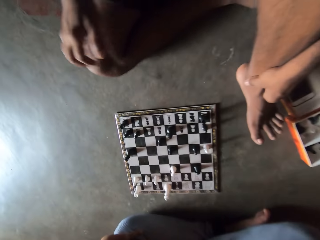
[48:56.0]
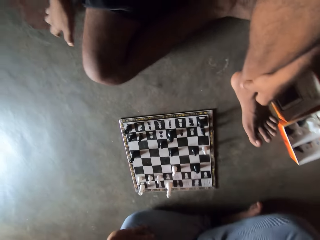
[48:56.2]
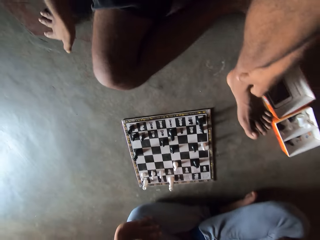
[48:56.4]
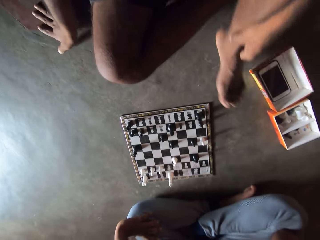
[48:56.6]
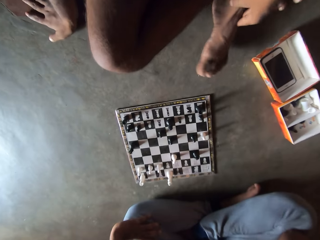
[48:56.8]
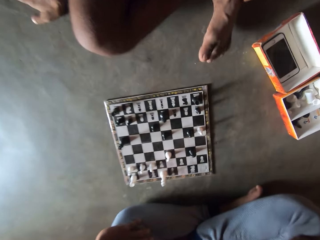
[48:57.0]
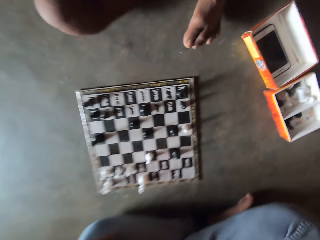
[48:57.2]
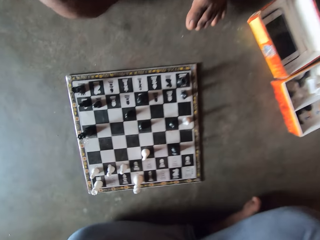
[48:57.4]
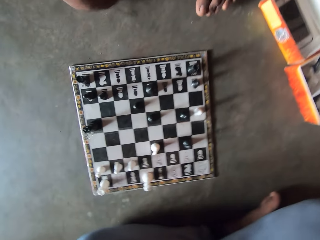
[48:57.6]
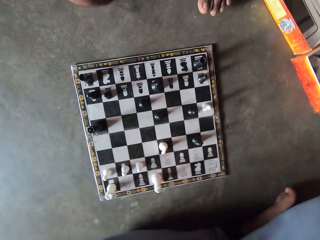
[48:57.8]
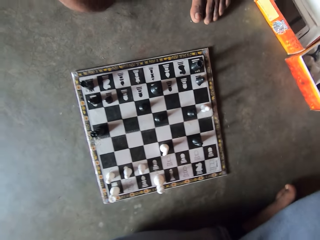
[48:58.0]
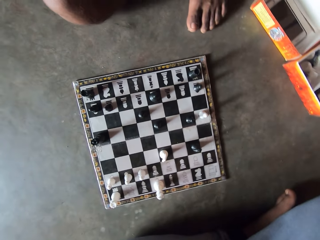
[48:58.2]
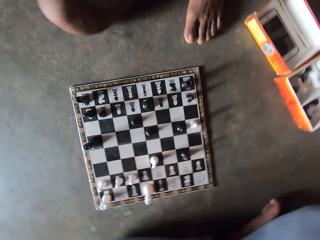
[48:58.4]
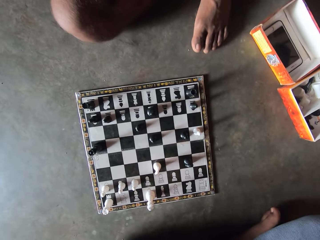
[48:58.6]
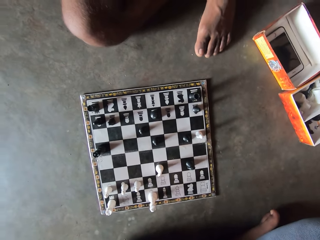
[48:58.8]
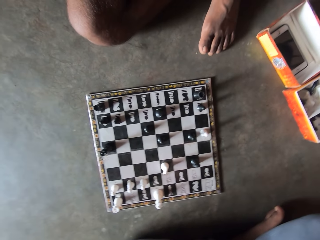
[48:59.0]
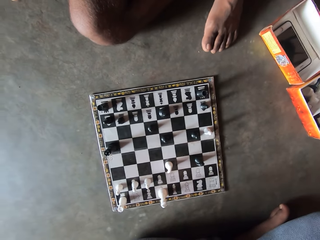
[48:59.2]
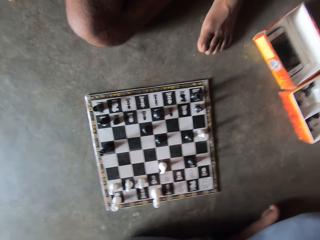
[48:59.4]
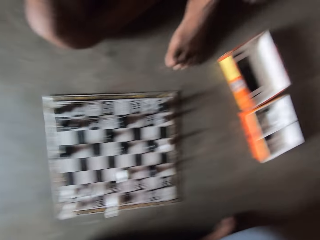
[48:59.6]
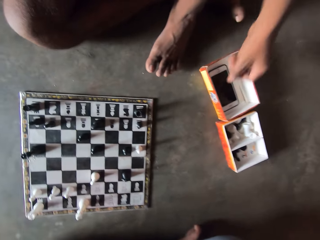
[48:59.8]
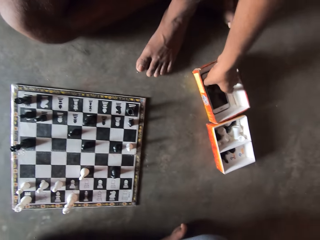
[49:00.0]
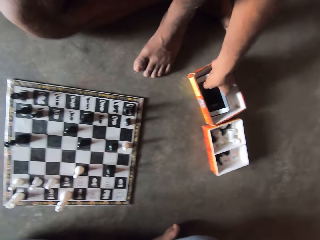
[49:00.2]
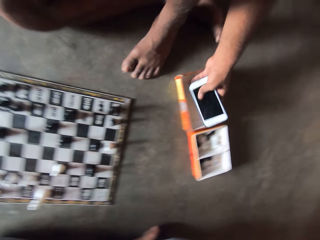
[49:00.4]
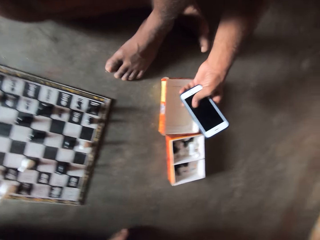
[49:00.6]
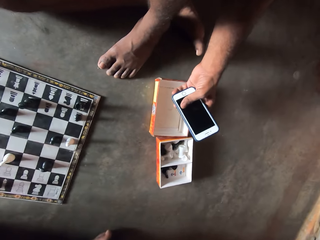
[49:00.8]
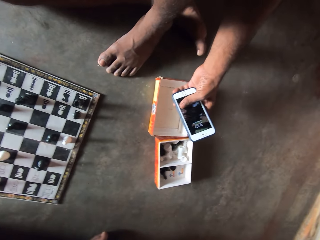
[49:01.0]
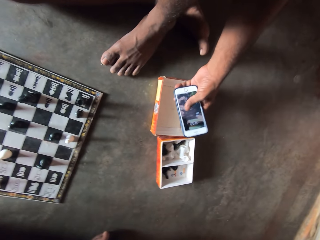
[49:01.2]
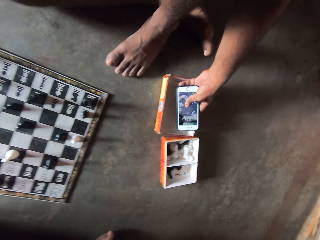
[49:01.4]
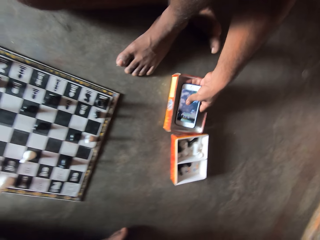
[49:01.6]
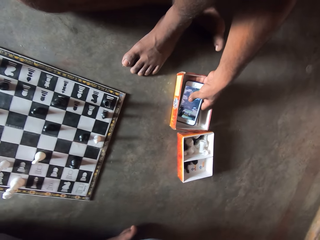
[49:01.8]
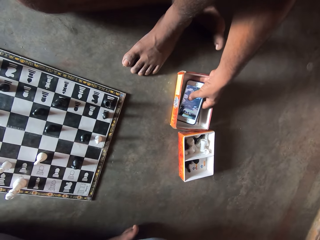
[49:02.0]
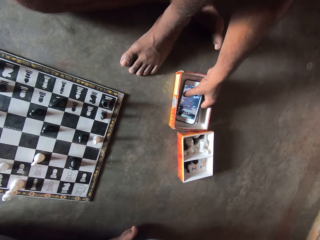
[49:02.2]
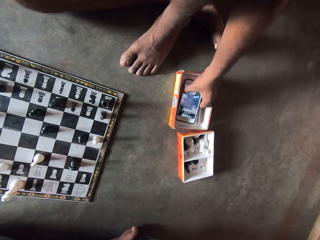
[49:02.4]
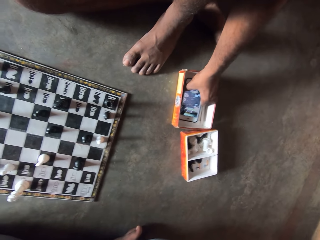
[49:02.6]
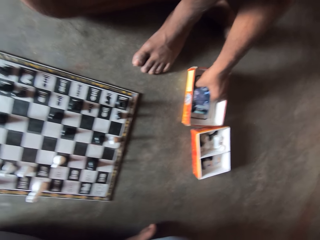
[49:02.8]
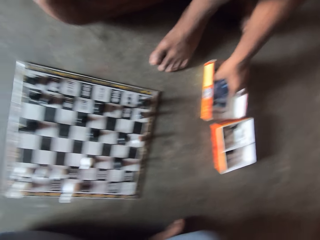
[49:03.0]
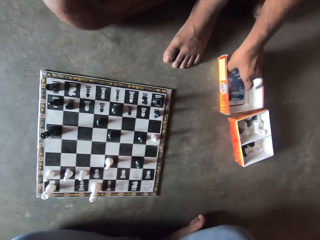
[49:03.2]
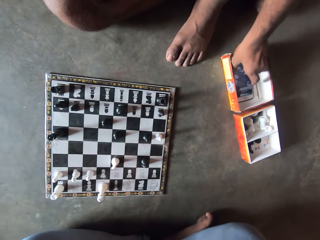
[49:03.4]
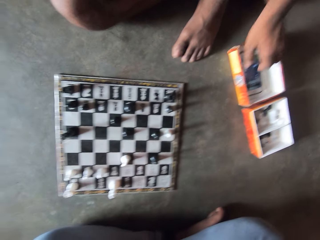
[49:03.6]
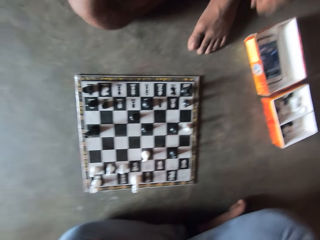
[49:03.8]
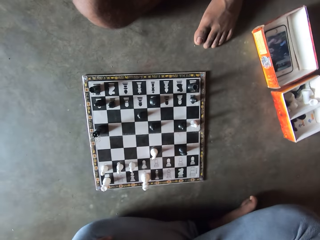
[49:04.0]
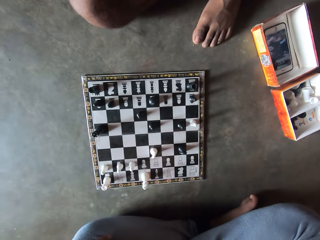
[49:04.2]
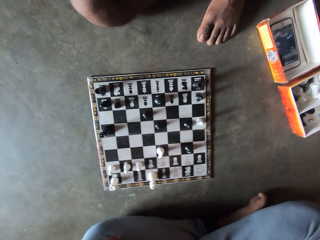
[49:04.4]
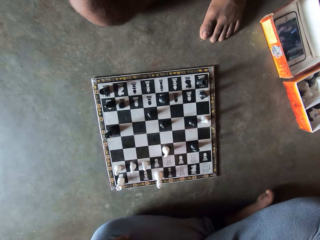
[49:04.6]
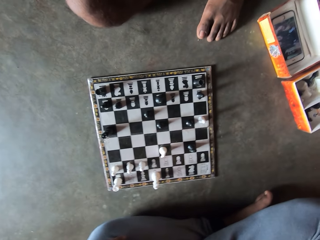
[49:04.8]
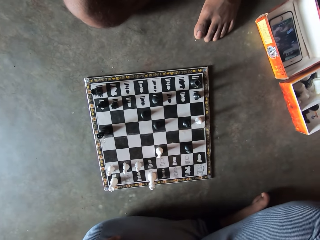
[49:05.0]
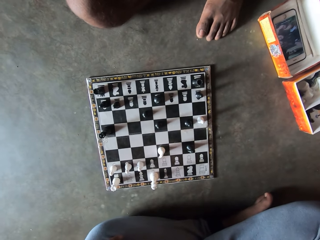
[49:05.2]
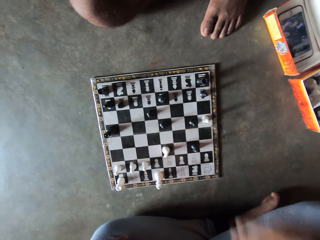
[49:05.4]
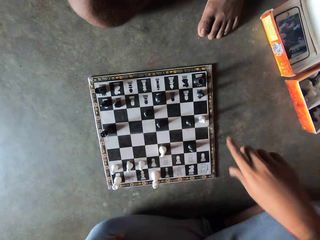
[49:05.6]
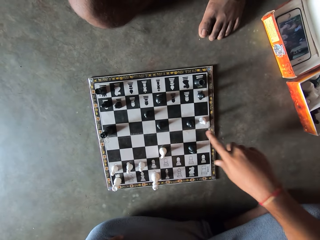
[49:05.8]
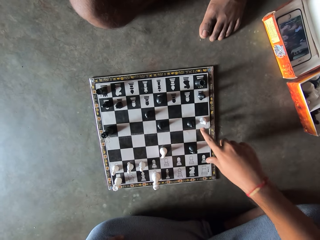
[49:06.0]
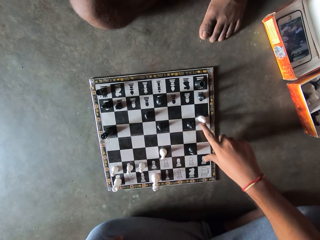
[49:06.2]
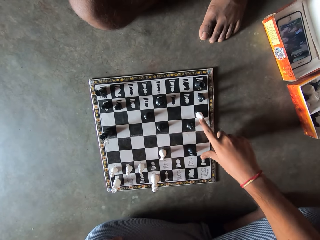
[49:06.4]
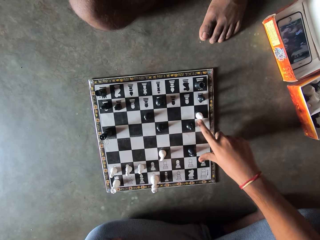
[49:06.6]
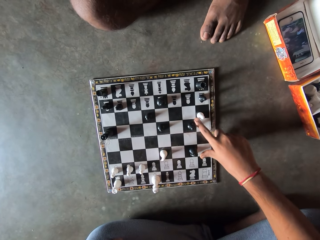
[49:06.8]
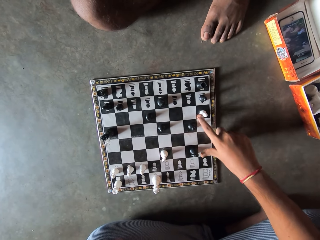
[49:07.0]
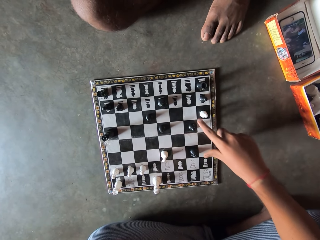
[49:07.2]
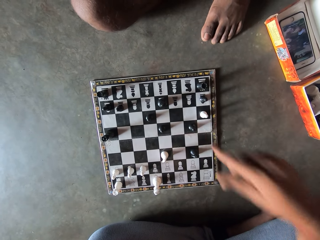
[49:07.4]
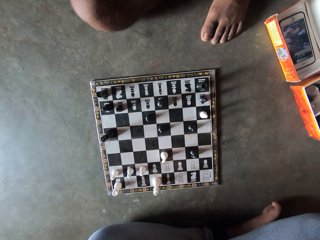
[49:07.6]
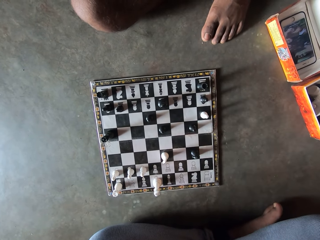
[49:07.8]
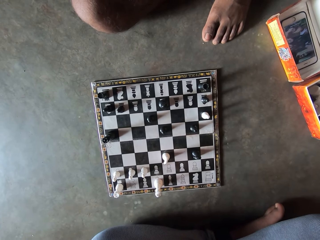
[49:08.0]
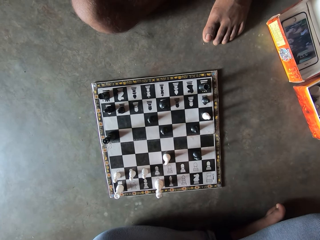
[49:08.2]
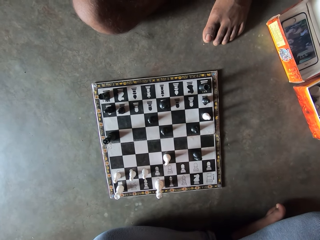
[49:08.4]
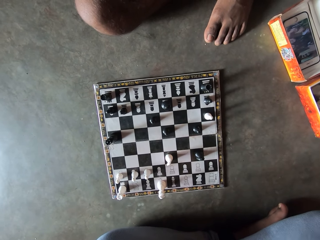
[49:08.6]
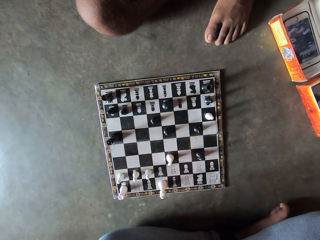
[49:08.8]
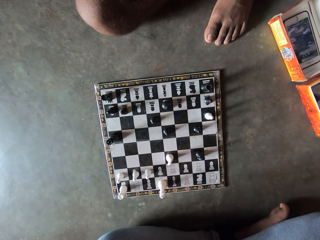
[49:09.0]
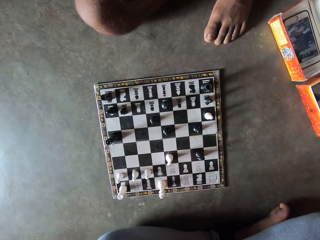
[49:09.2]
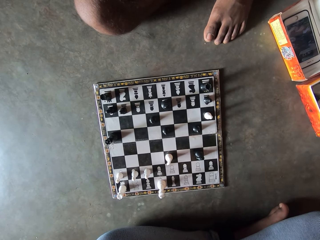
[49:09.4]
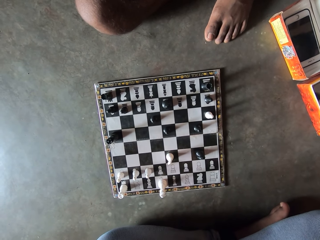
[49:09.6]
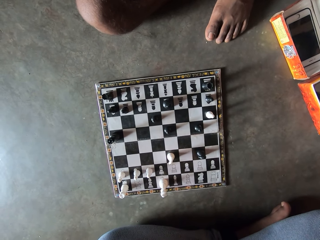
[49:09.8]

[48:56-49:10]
A man picks up his phone from a small container on the floor. The man puts his phone on, looks at his phone, and drops the phone back into the container. The camera wearer moves a white chess piece on the chess board with his finger.

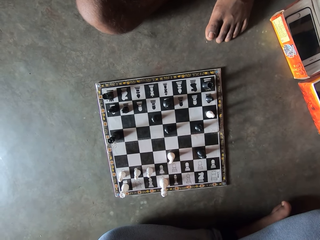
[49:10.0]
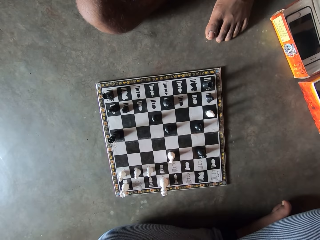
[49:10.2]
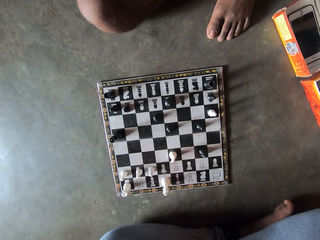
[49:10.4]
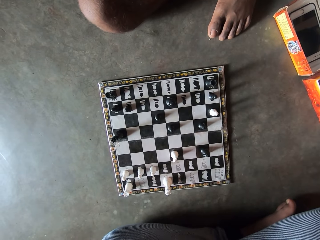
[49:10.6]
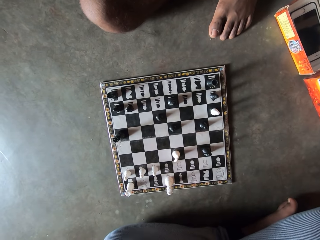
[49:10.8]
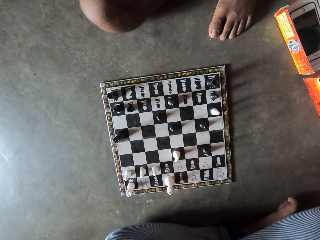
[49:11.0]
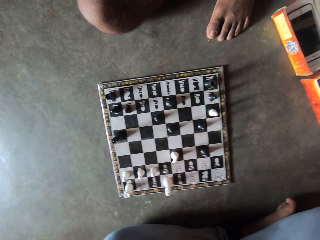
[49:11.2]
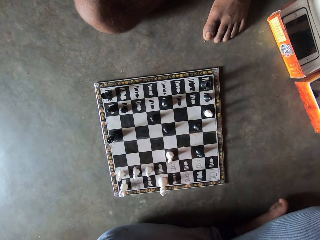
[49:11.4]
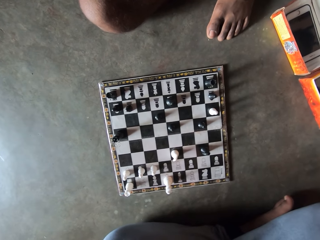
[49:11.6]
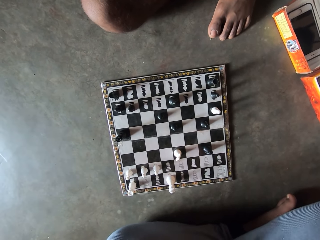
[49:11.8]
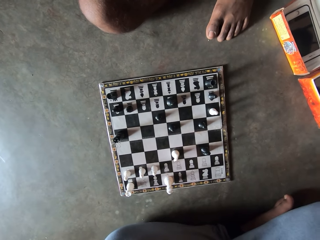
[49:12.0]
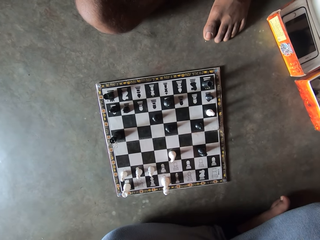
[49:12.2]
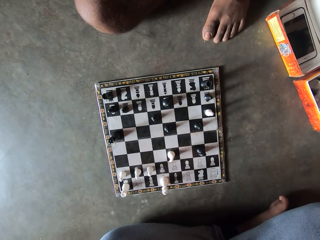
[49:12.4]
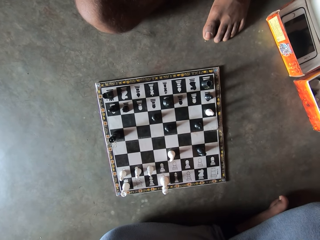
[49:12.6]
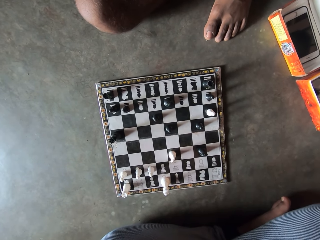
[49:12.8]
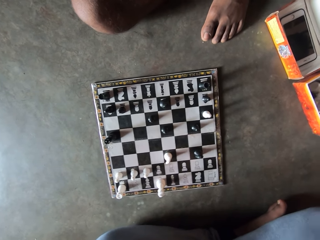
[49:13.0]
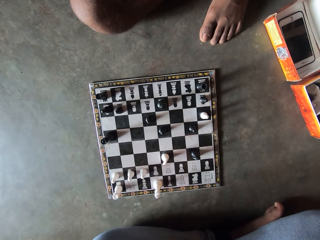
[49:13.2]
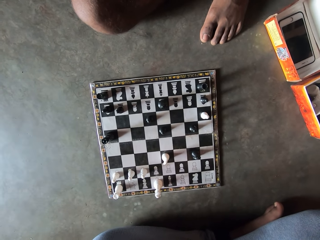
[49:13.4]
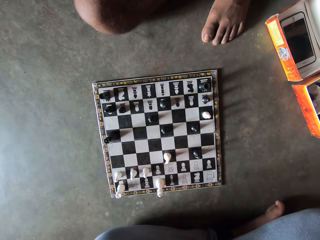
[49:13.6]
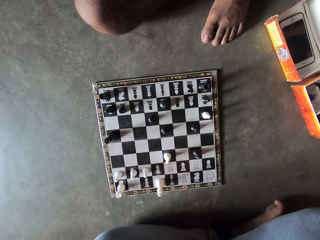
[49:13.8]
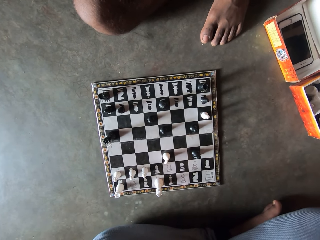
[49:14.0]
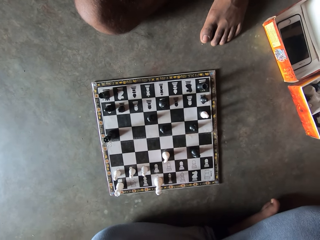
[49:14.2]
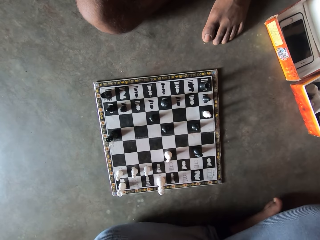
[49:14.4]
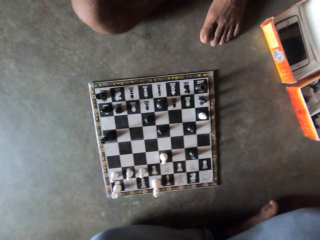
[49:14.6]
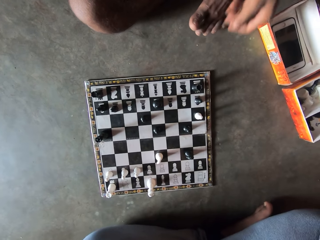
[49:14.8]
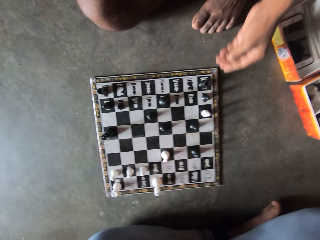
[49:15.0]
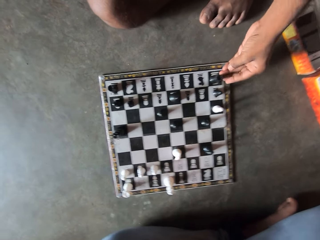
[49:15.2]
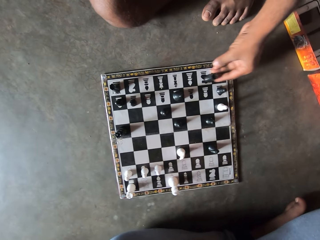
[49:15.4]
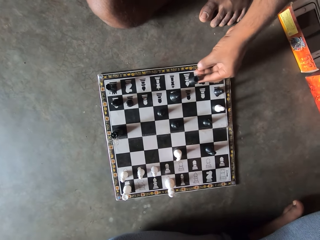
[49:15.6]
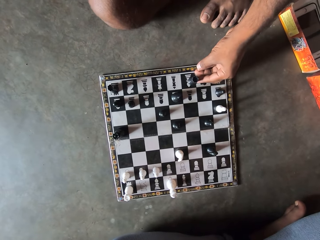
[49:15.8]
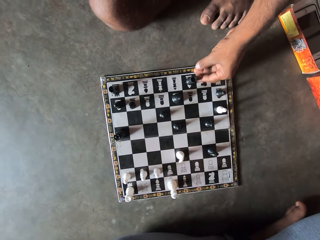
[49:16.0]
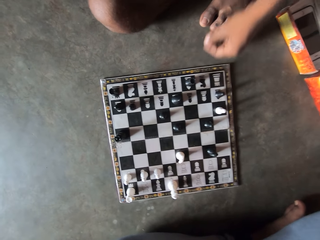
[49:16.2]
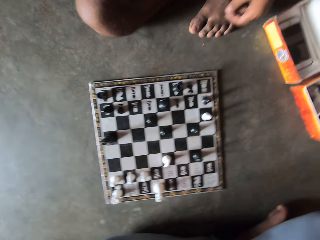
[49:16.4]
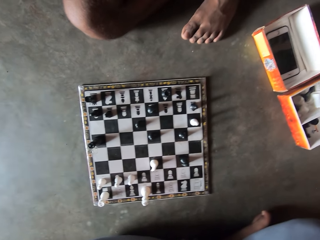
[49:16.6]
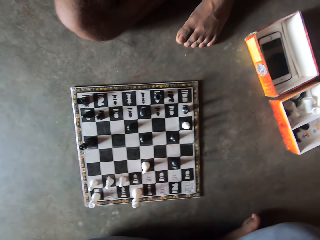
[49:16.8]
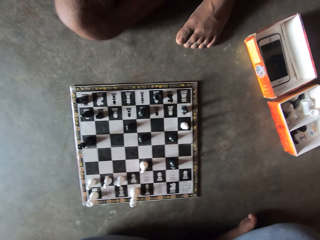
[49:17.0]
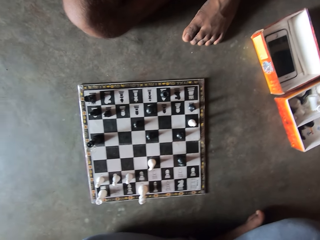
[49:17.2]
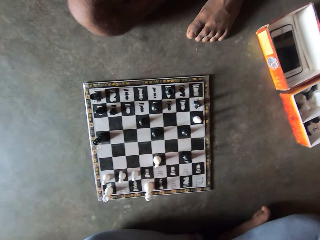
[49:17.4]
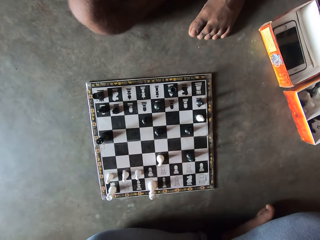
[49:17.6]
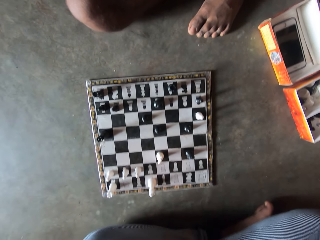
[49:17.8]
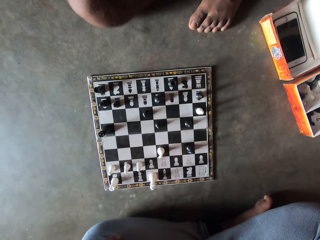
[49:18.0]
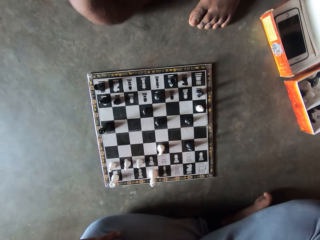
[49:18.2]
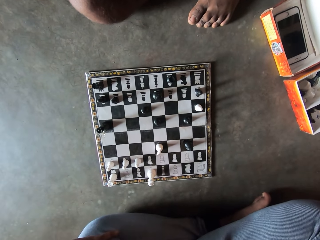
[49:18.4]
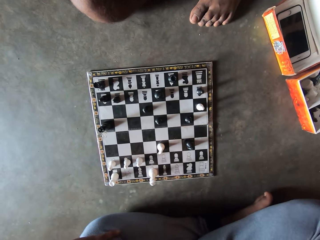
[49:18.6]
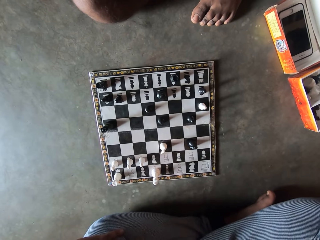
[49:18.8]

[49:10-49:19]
The camera wearer looks at the chessboard. A man moves a black chess piece on the chess board.
